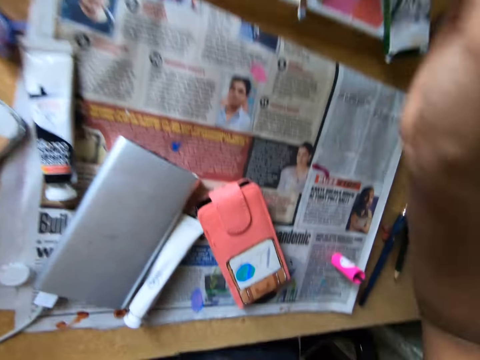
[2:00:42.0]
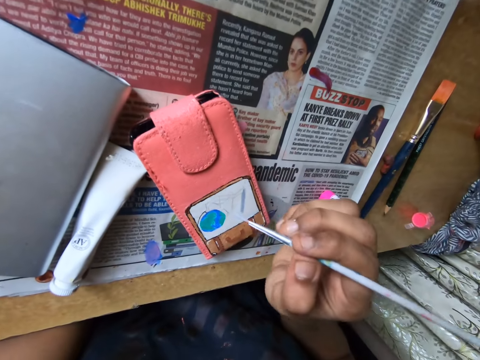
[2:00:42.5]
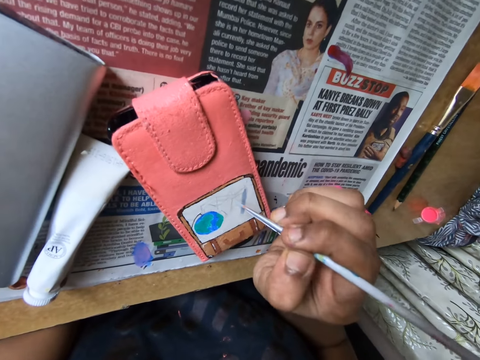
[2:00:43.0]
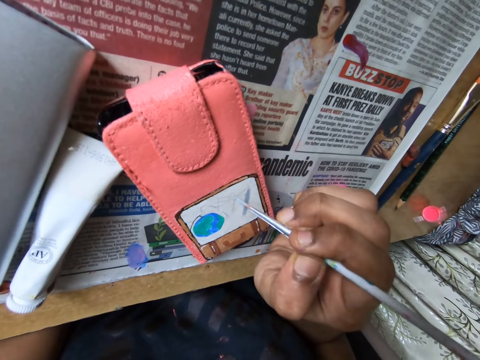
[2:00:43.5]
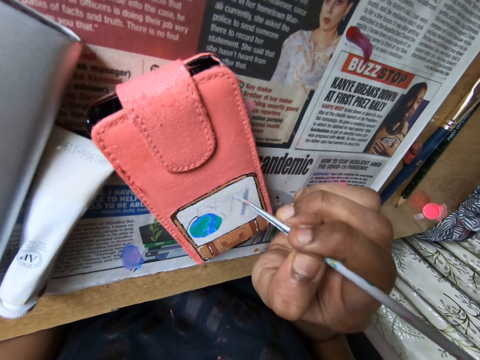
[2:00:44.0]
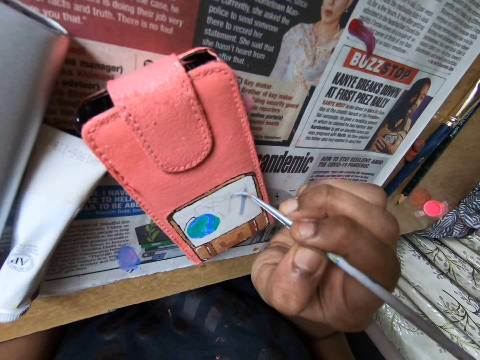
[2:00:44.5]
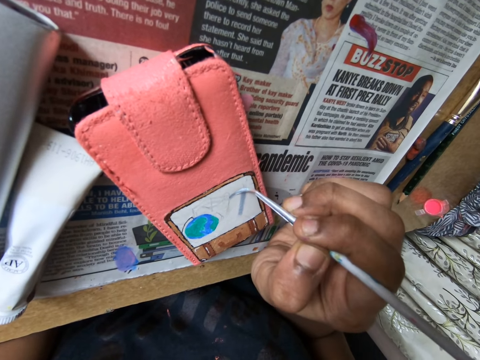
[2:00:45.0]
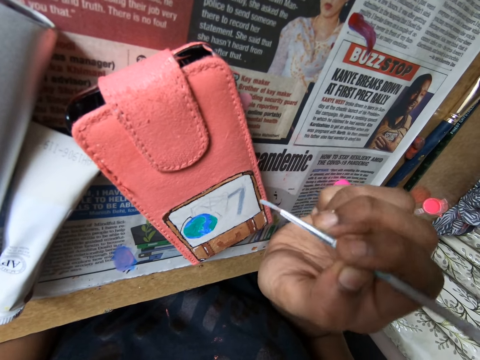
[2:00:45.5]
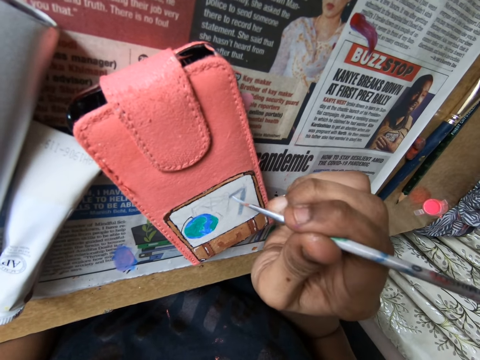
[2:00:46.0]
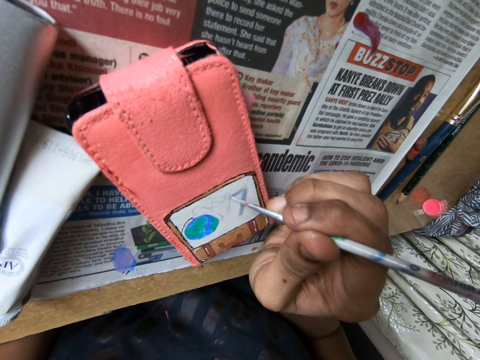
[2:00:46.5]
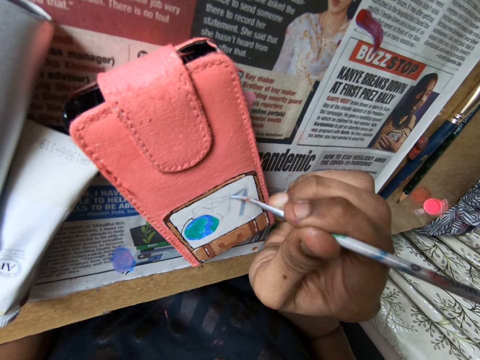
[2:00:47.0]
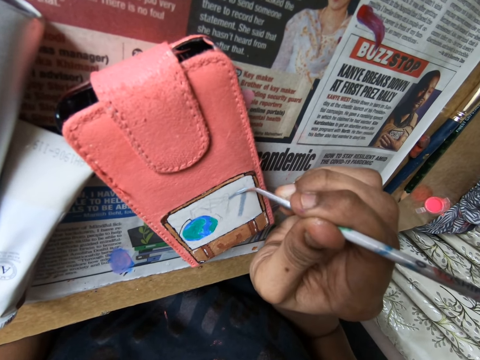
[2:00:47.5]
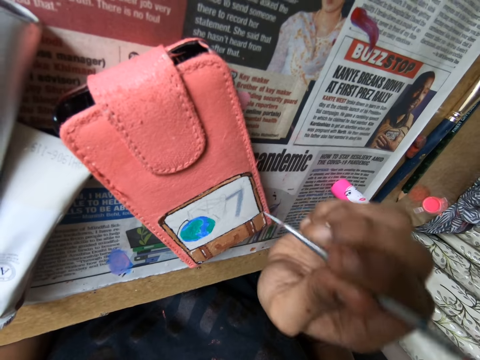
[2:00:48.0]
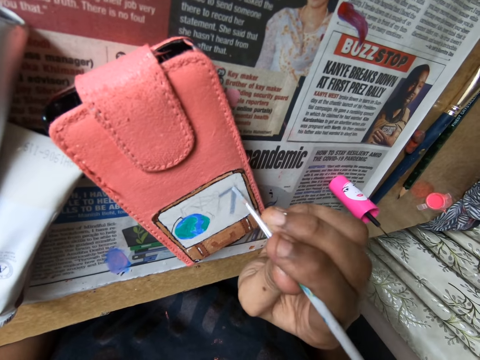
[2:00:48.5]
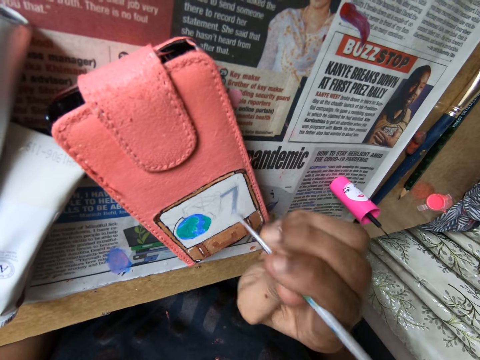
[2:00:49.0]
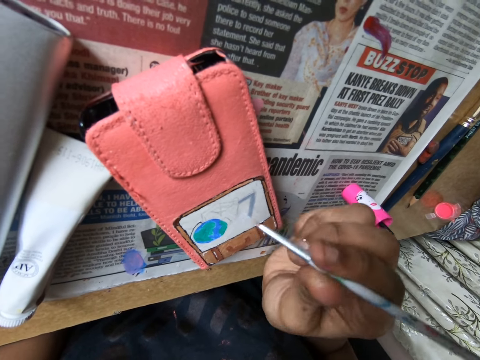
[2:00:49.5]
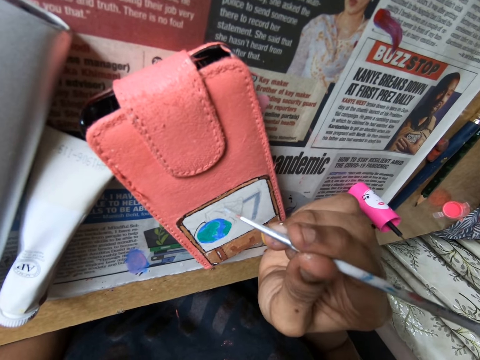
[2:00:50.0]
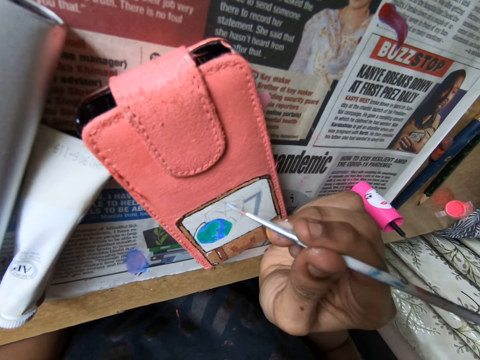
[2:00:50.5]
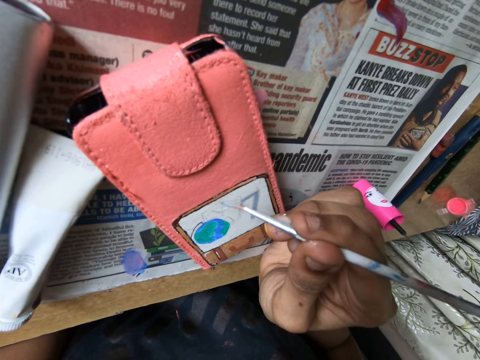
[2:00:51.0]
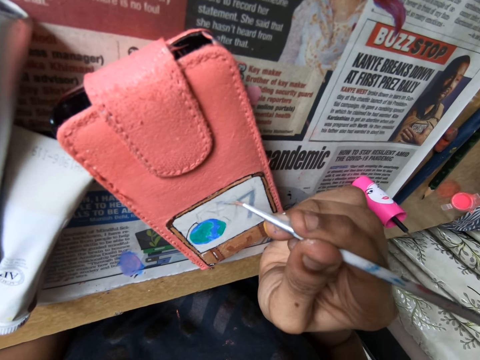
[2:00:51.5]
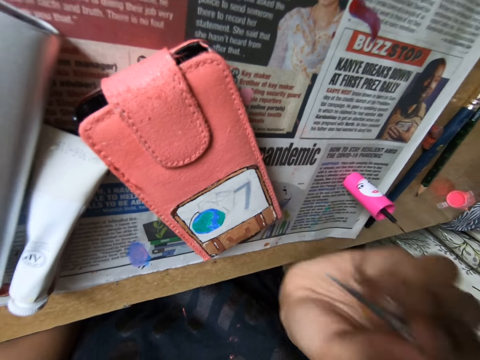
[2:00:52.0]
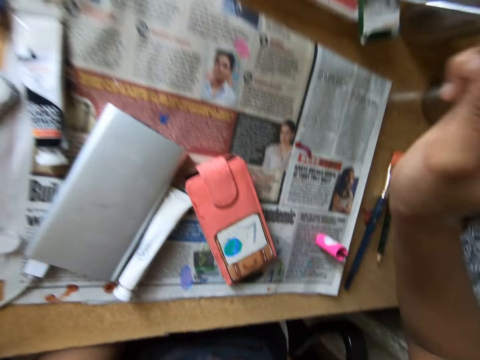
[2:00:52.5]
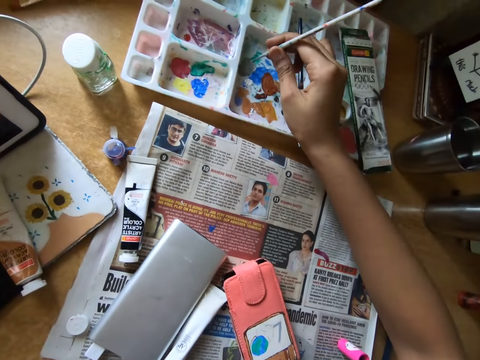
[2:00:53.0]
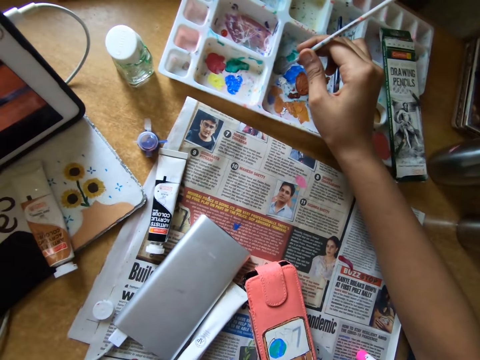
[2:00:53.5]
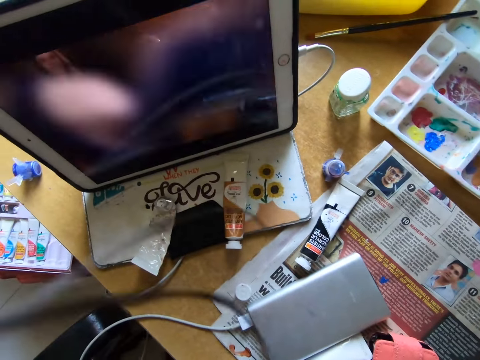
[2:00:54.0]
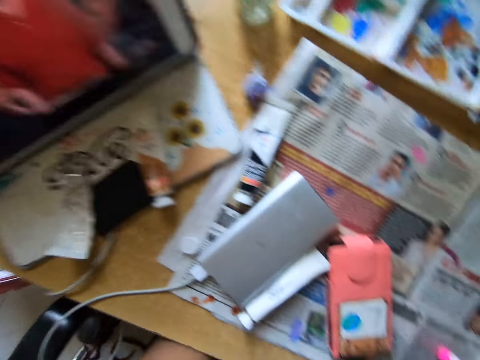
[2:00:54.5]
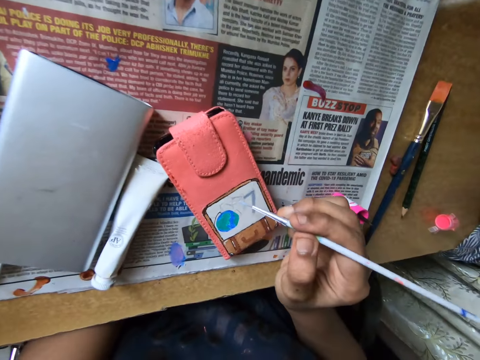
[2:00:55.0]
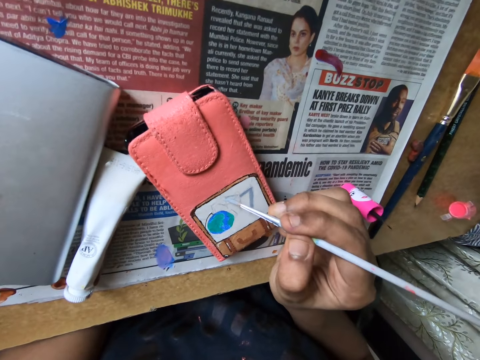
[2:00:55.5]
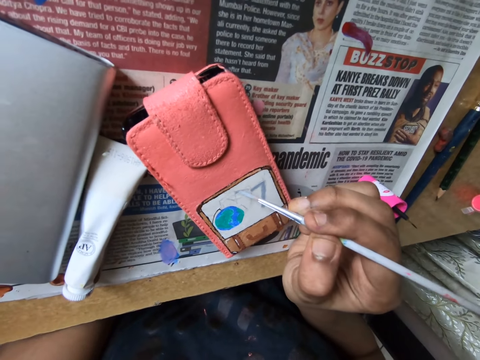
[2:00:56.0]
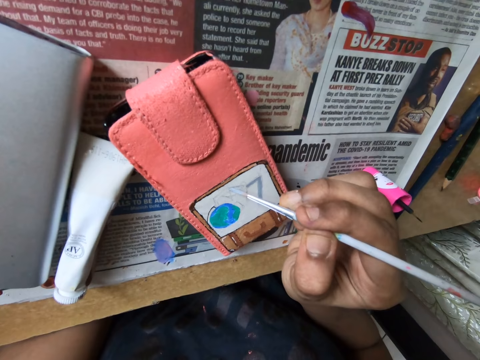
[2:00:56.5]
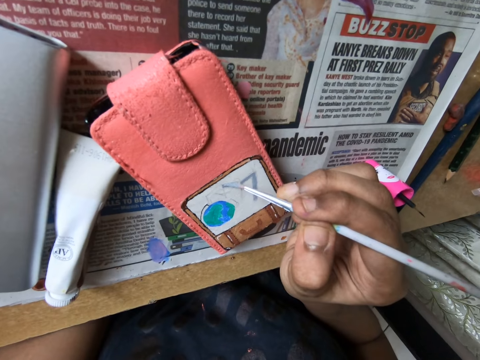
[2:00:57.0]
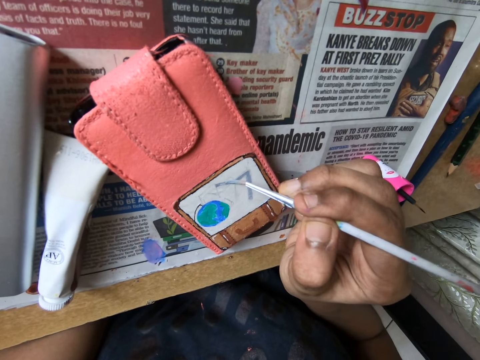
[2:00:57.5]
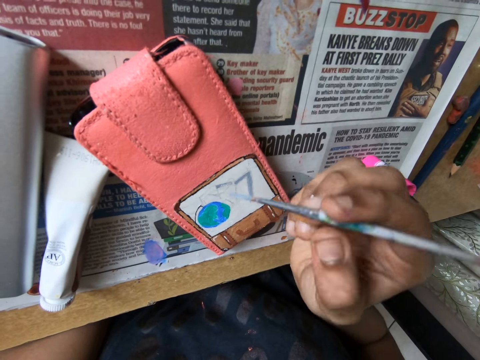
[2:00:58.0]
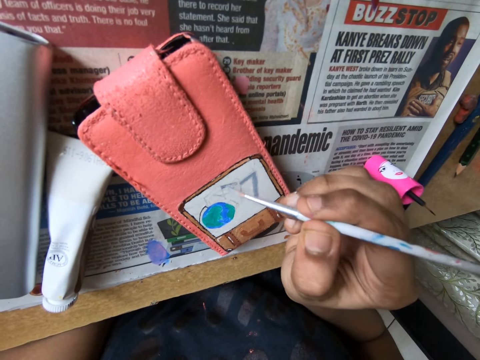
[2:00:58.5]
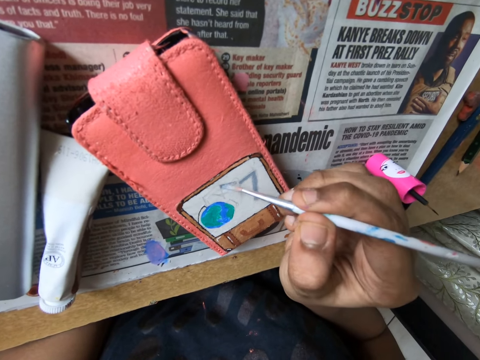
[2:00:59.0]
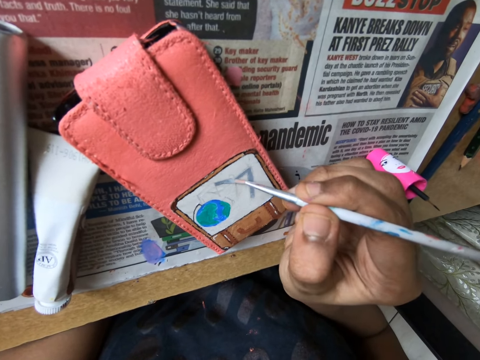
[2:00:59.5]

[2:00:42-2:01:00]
The camera wearer paints on the phone case on the table with the paint brush in her right hand. She rubs the paint brush on the paint tray on the table with her right hand. She watches the show on the tablet on the table. She paints on the phone case on the table with the paint brush in her right hand.

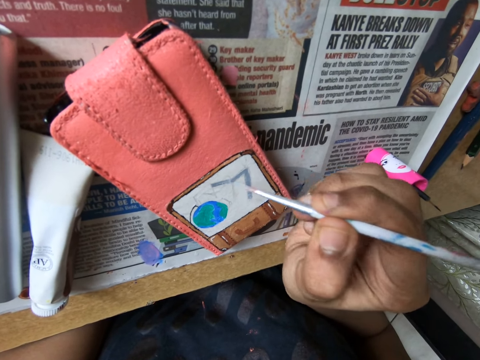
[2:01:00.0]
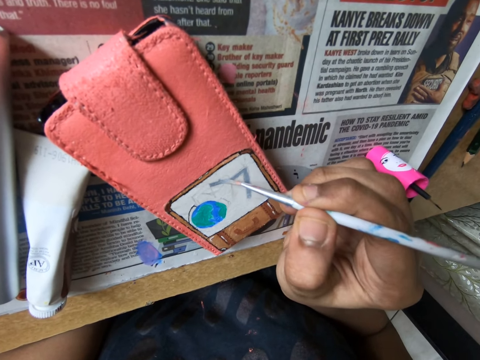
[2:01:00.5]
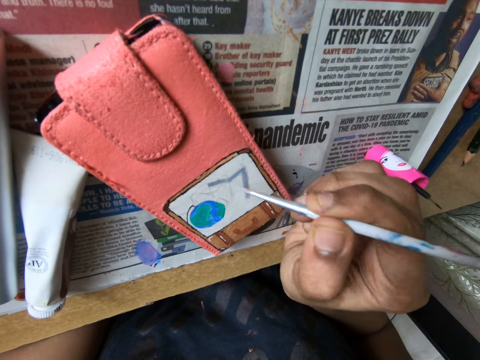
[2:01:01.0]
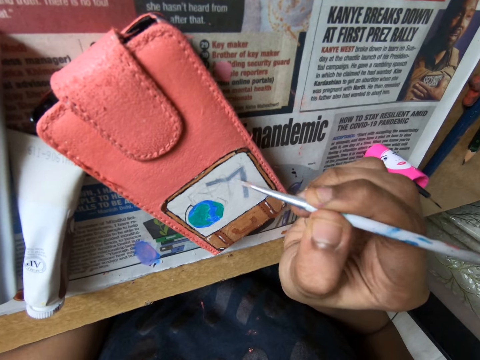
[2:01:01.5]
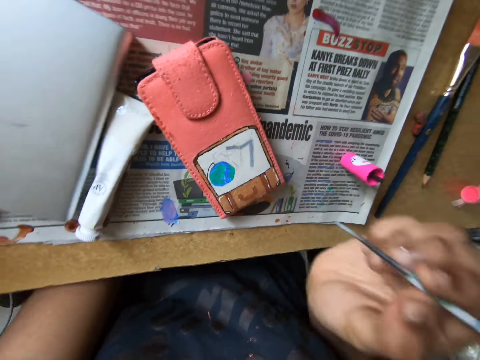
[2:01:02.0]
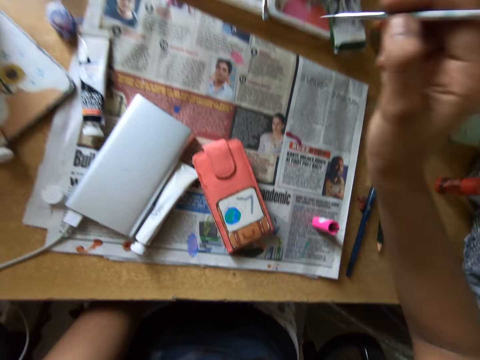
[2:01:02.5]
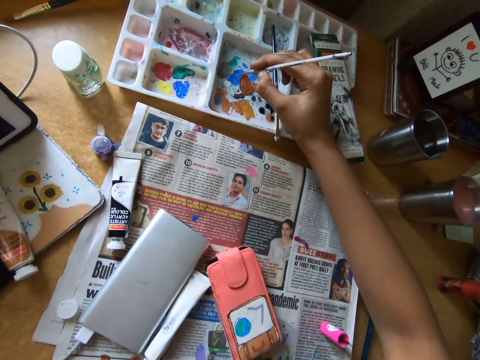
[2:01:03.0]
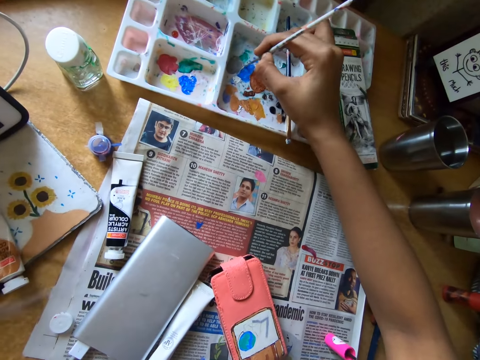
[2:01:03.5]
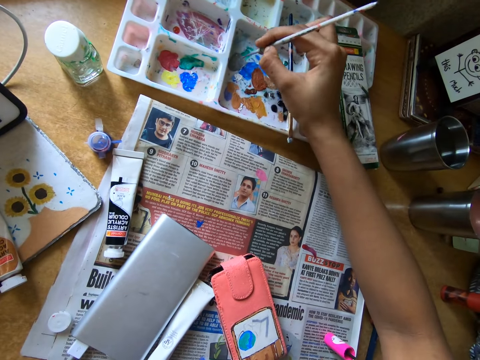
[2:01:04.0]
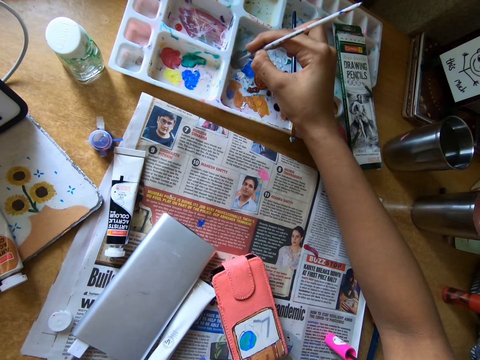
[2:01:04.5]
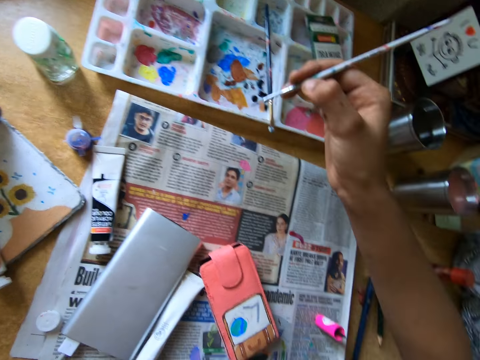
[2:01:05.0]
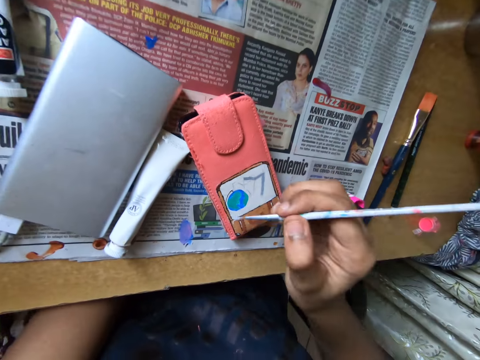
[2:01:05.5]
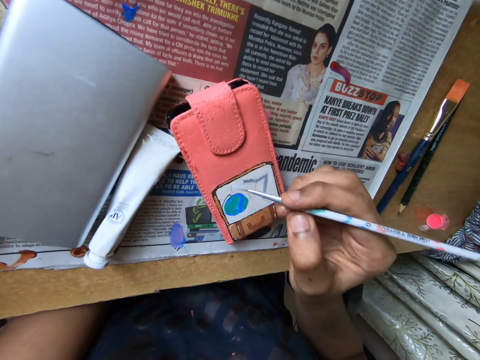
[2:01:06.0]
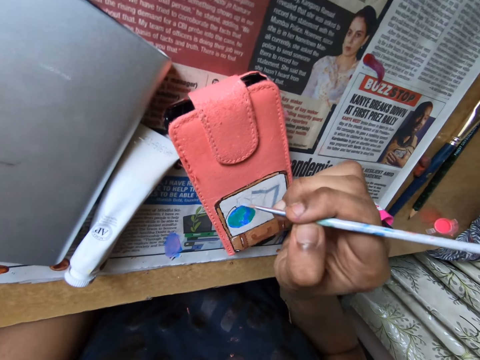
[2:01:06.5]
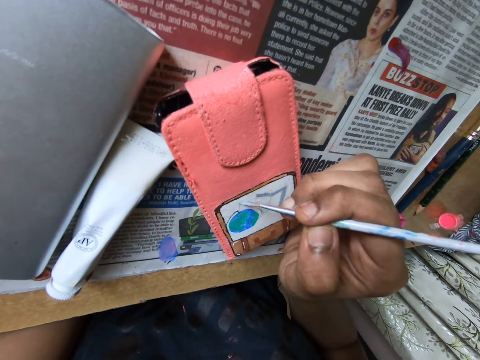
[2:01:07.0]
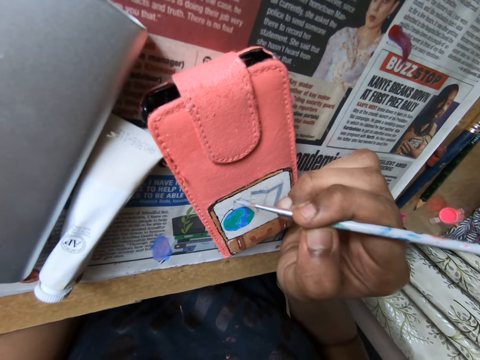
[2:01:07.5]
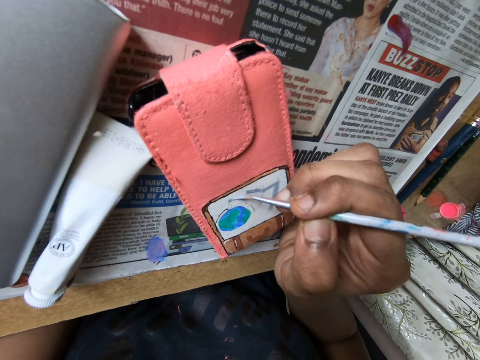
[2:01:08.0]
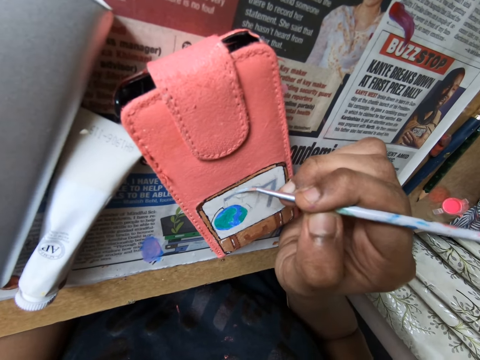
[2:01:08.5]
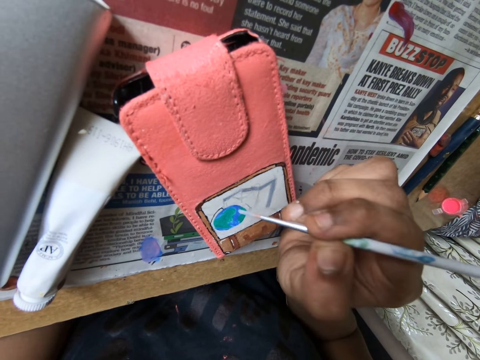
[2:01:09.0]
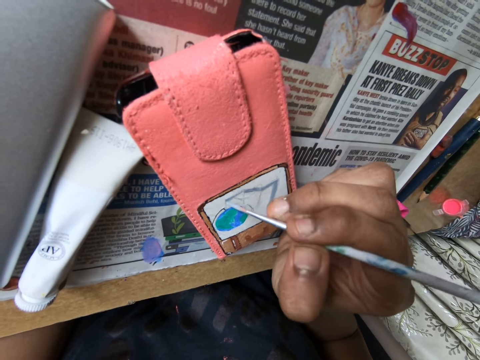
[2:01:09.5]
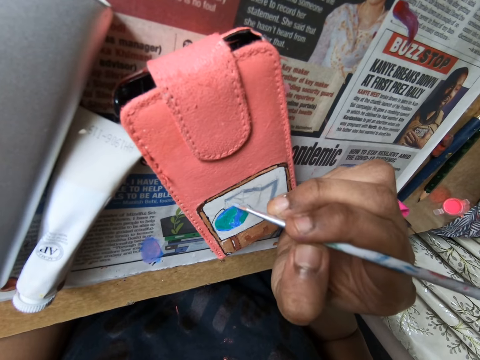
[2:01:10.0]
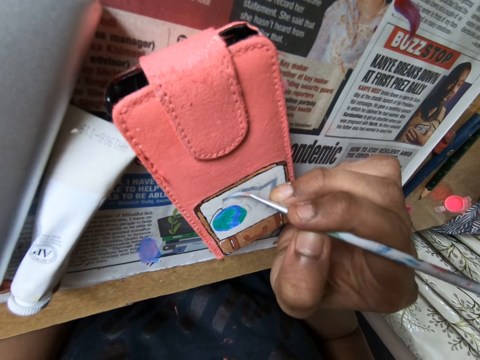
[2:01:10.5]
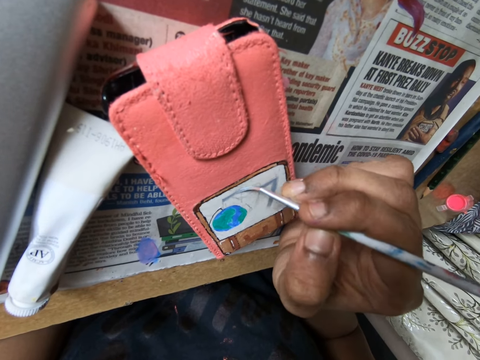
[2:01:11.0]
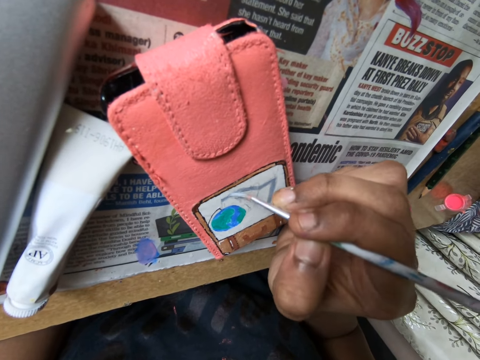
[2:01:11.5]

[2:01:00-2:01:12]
The camera wearer rubs the paint brush on the paint tray on the table with her right hand. She paints on the phone case on the table with the paint brush in her right hand.
